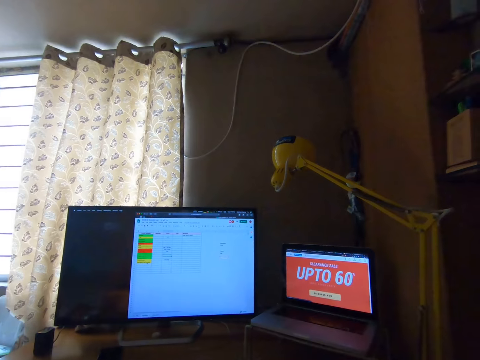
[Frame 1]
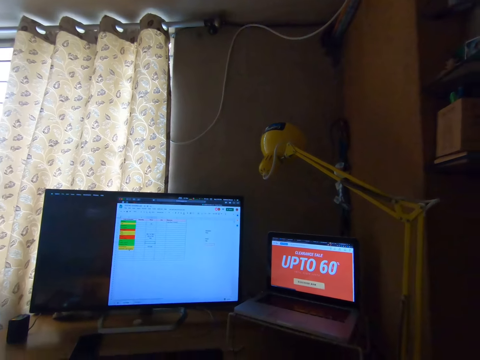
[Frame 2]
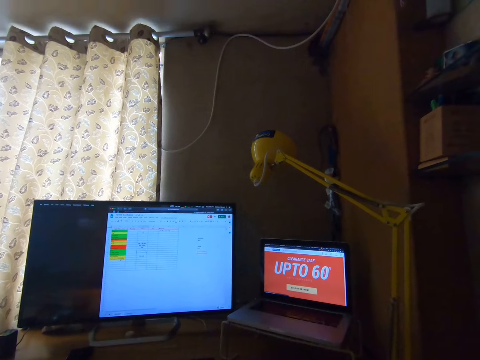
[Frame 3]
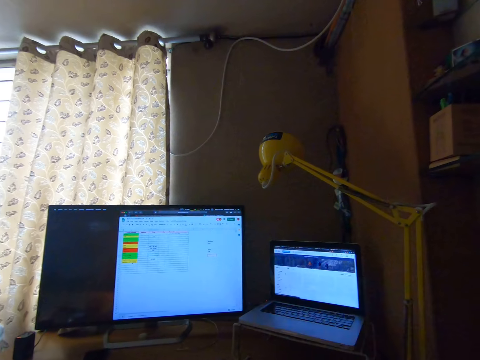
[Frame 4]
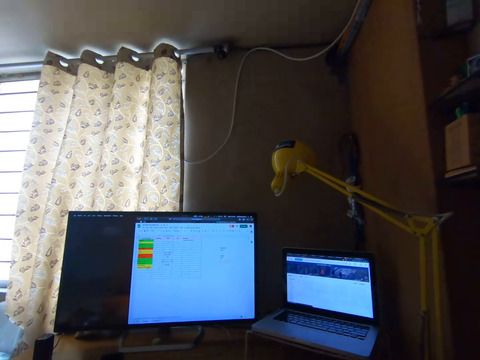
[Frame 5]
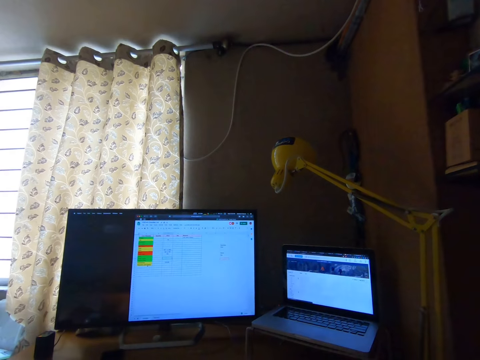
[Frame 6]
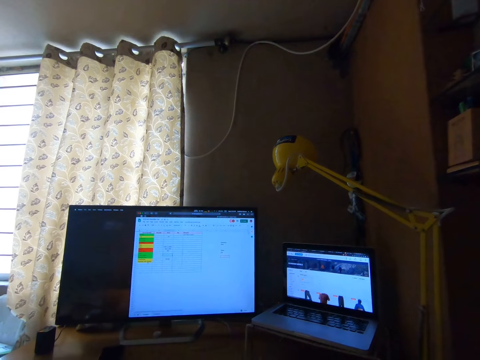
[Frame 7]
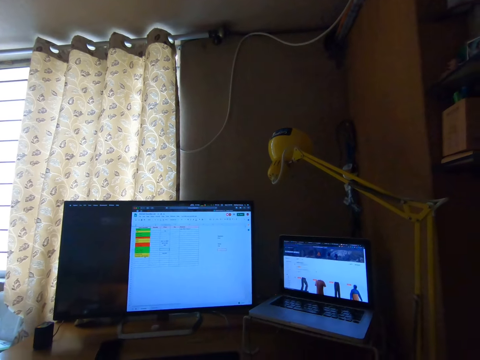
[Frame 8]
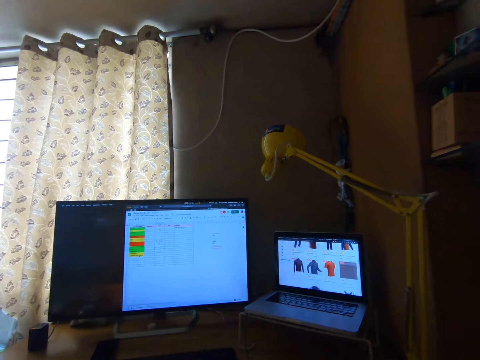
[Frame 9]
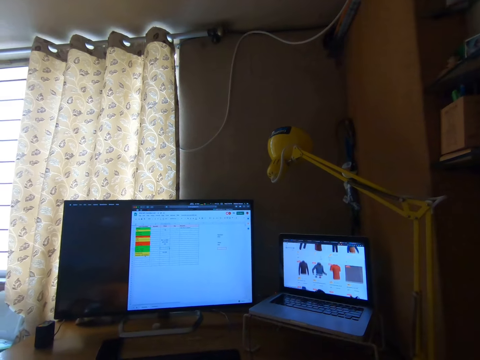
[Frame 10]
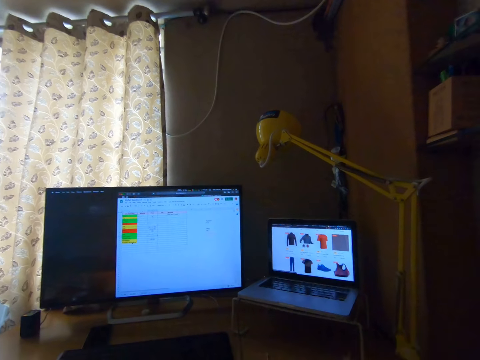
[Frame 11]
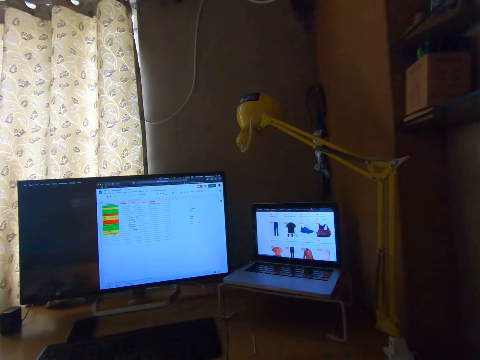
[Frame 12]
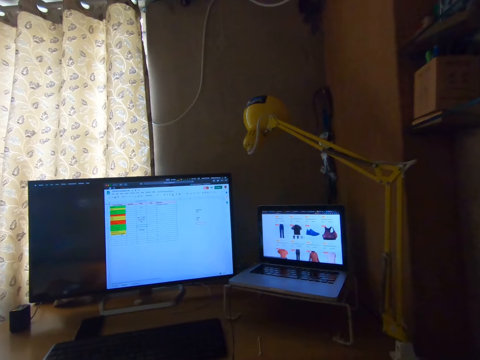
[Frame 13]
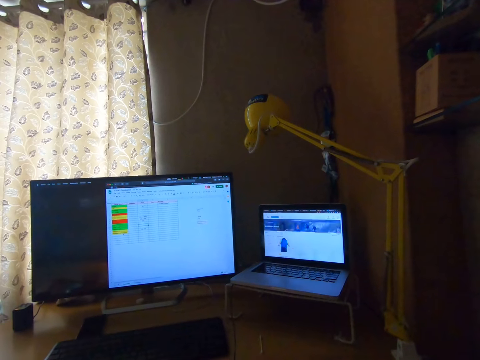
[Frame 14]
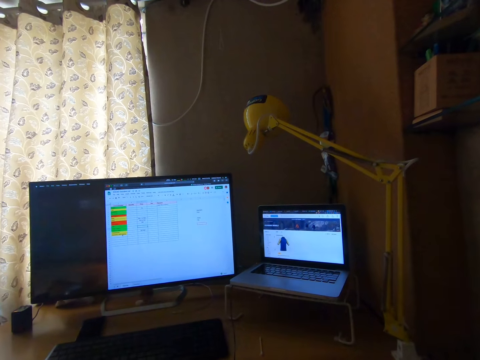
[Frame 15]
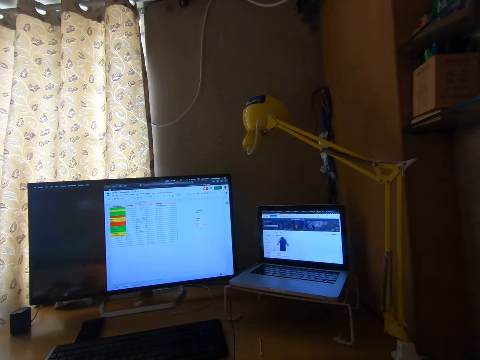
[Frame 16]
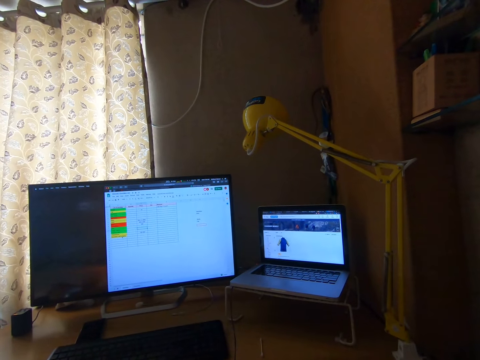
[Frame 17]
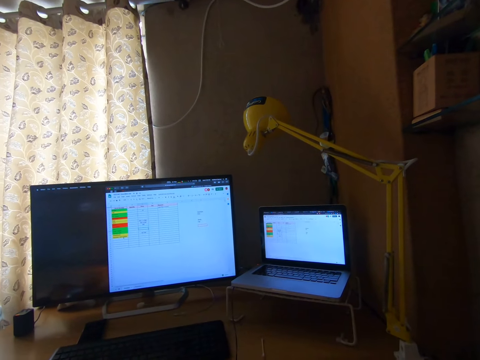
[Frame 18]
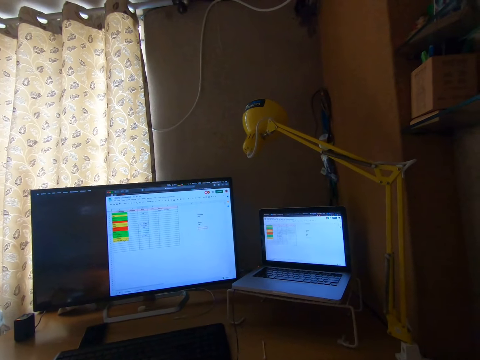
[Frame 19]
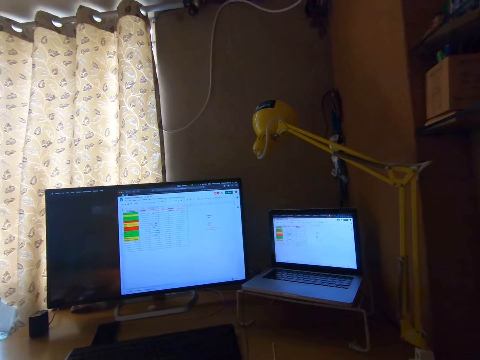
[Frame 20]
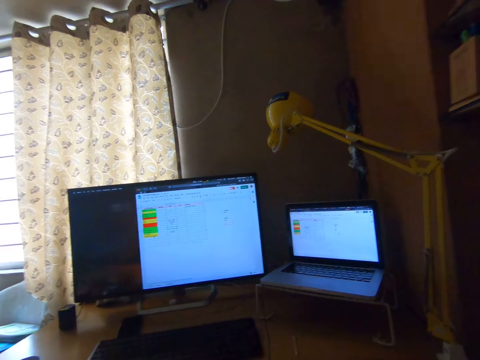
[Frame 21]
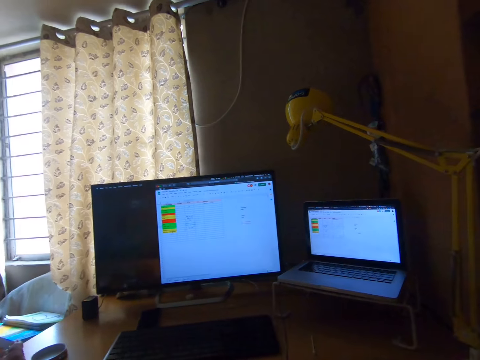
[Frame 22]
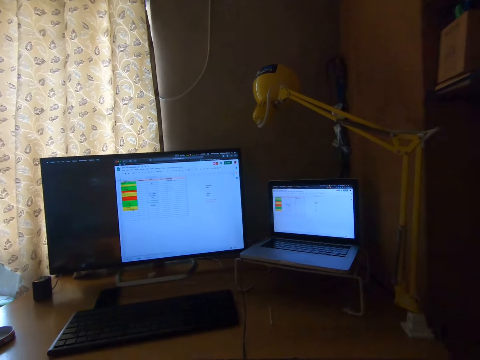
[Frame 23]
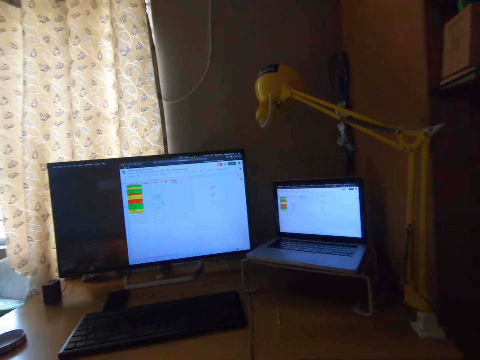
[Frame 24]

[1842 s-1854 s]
The camera wearer operates a laptop with a mouse. They look at the laptop screen. They preview the Excel application real time on the laptop. They operate the laptop with a mouse. They continue to work on the desktop.

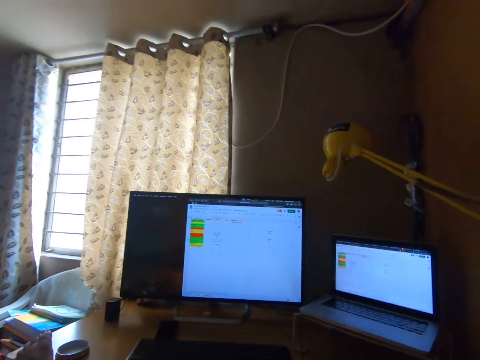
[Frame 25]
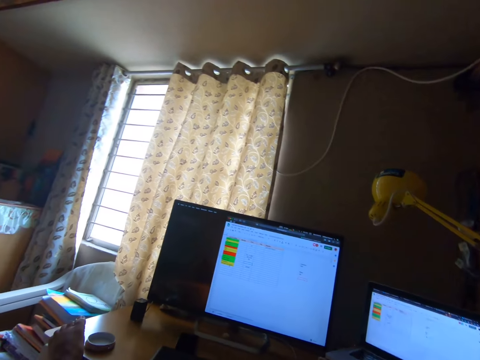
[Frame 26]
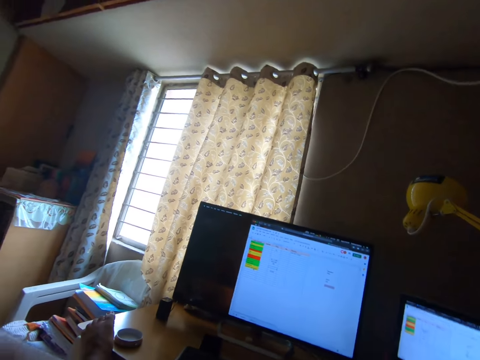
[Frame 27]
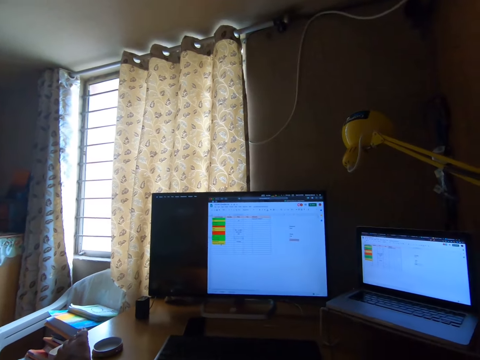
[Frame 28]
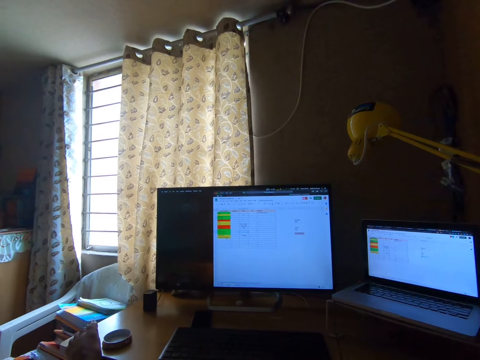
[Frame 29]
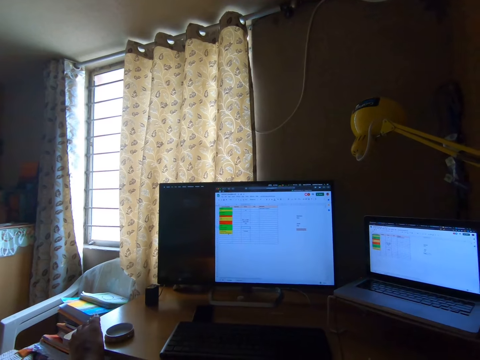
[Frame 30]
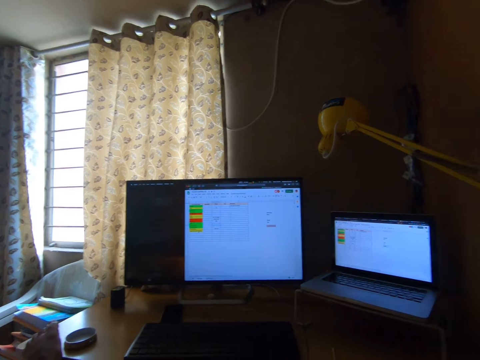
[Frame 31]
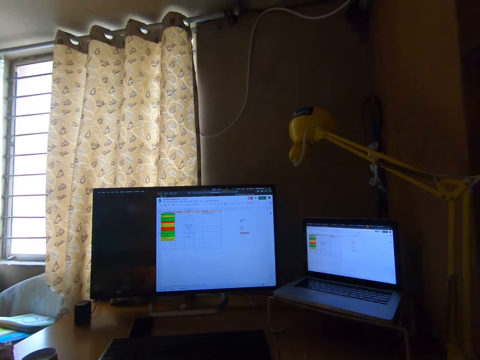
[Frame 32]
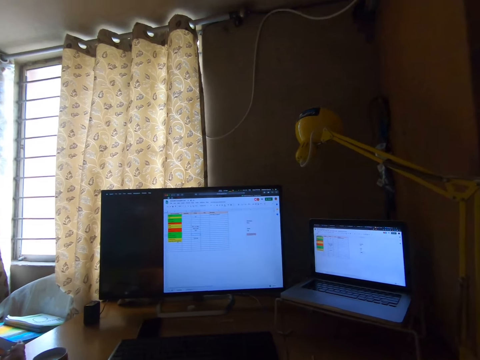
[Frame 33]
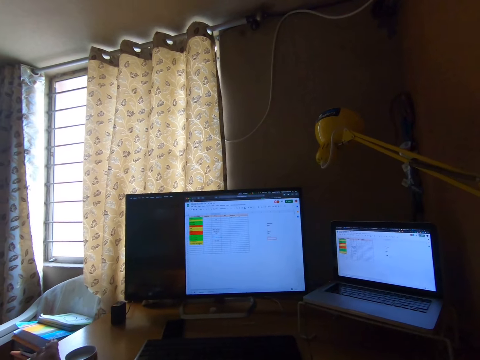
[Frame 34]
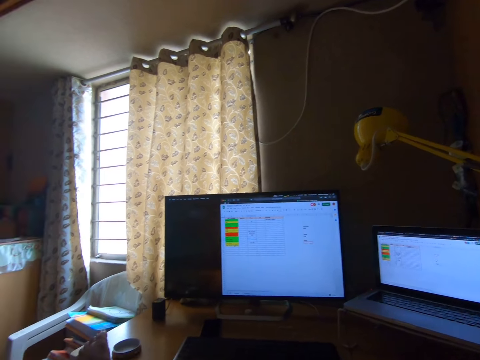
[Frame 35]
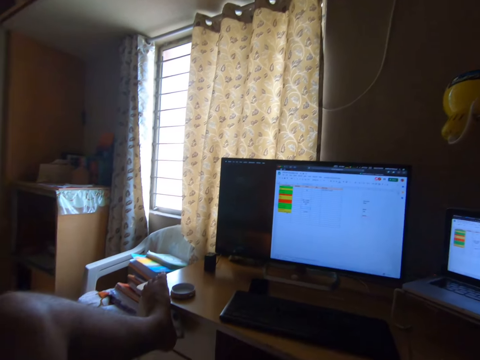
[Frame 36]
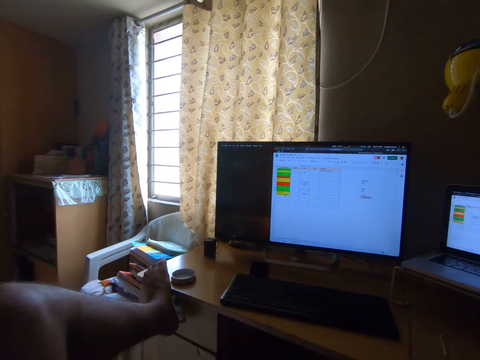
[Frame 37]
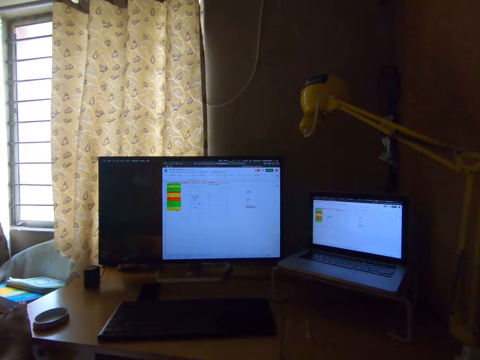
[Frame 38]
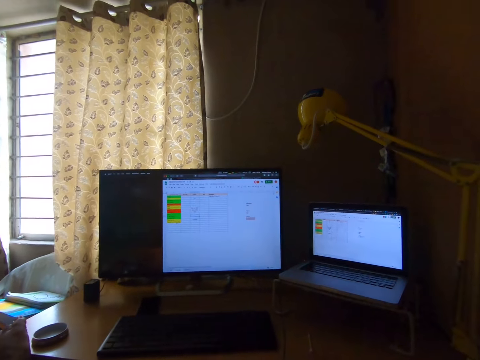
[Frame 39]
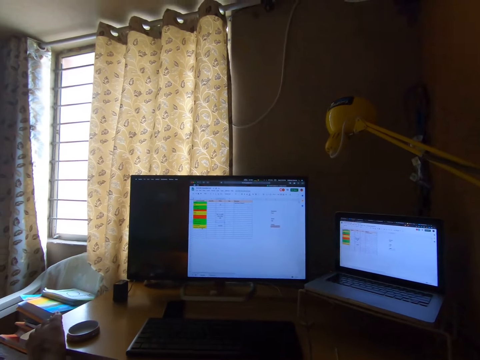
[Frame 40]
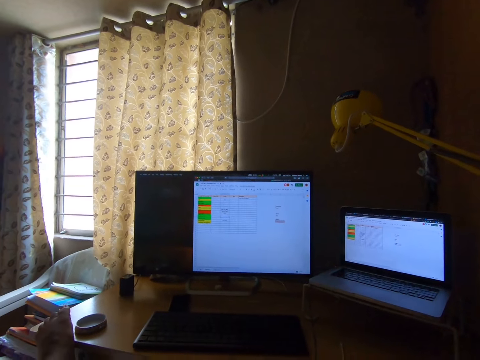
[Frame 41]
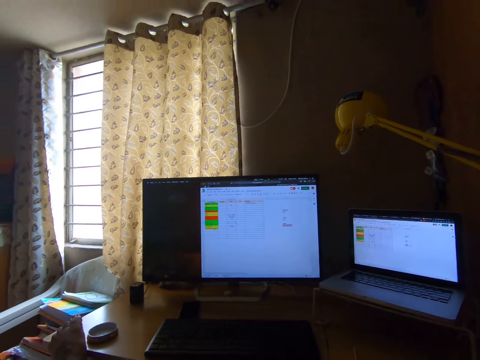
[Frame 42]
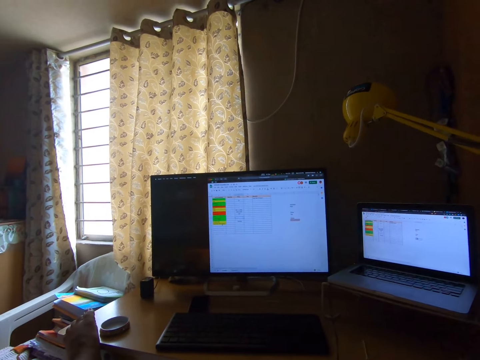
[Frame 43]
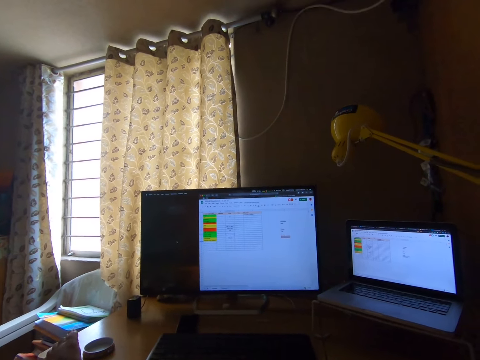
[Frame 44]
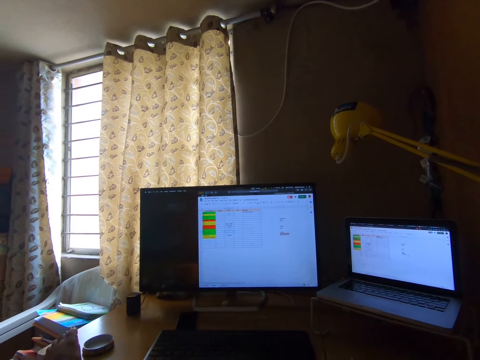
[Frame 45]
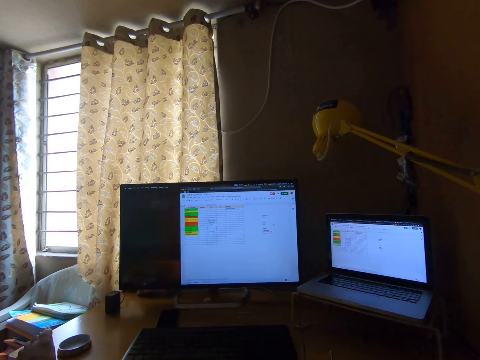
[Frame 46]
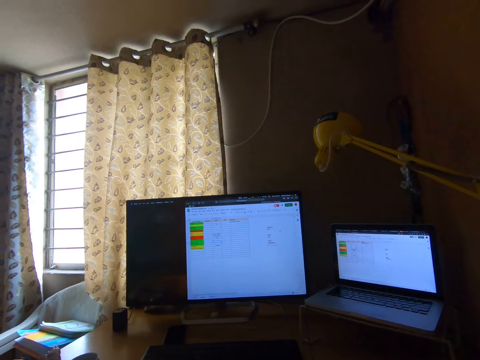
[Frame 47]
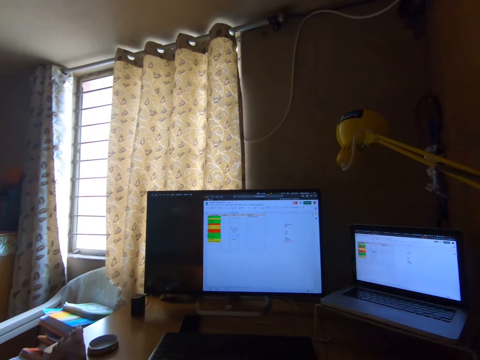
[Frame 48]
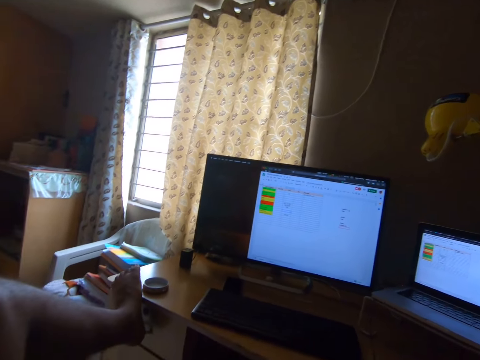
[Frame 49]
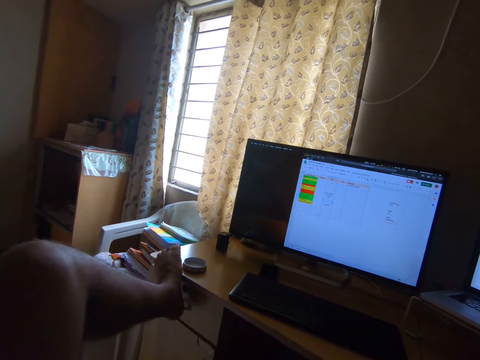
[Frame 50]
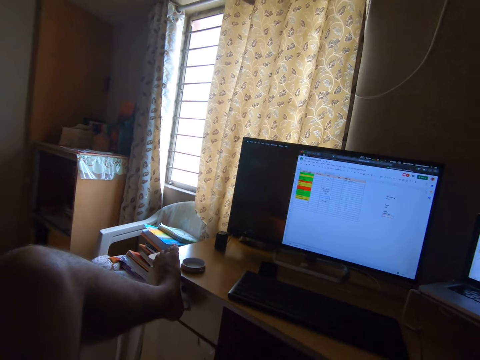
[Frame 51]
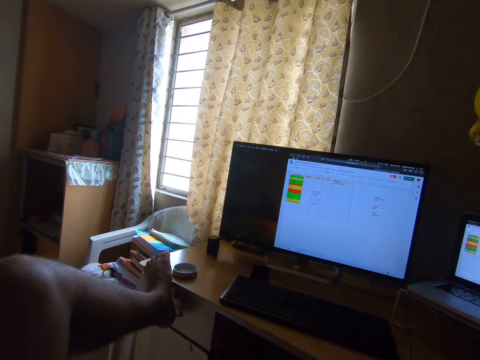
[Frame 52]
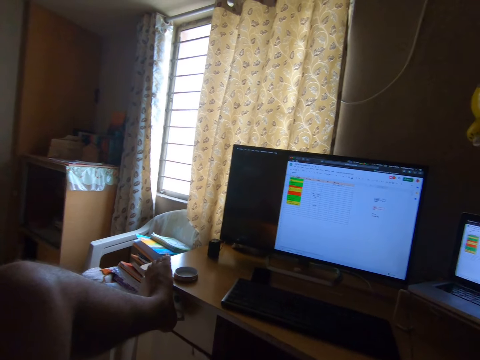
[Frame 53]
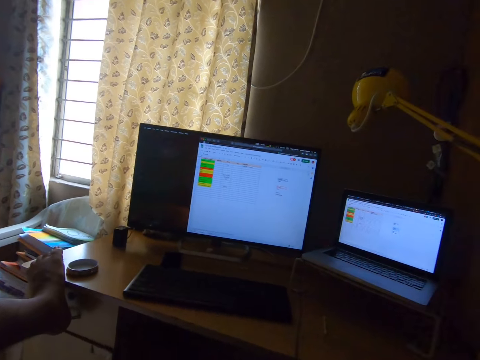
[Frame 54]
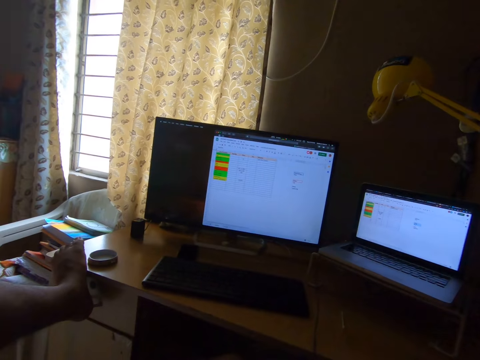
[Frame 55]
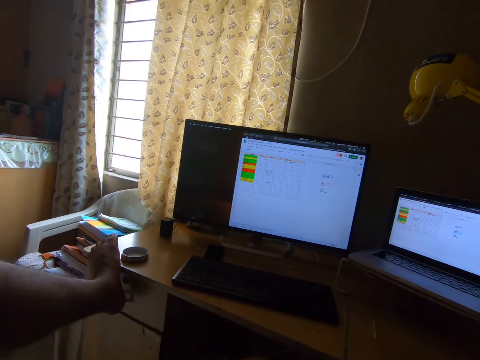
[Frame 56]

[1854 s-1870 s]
The camera wearer looks around. They edit the document on the computer screen. They look around. They edit the document on the computer screen. They look around. They look at the computer screen. They look around.
